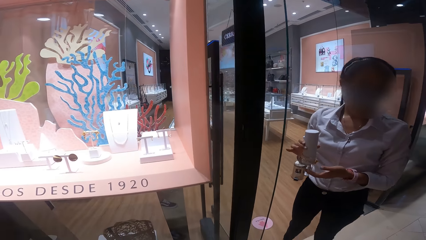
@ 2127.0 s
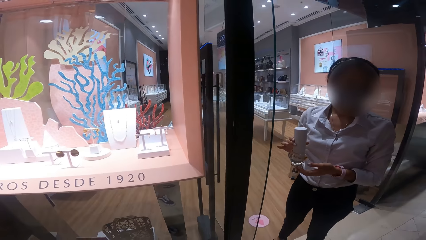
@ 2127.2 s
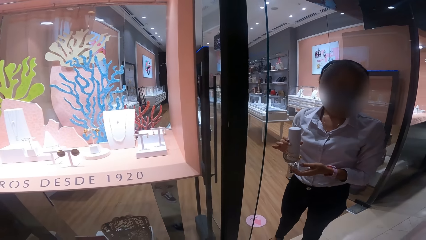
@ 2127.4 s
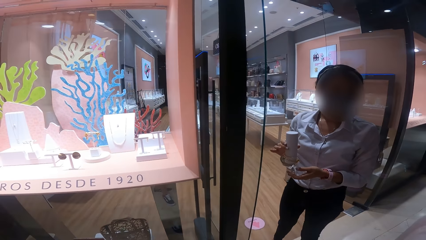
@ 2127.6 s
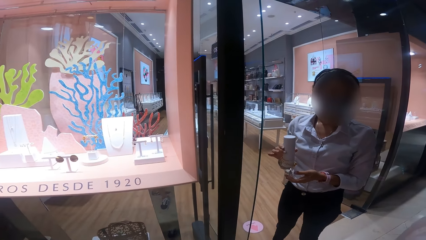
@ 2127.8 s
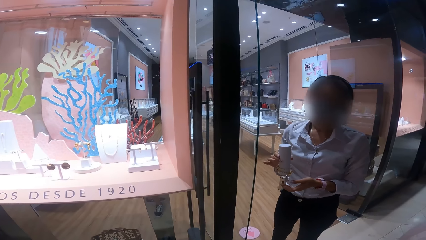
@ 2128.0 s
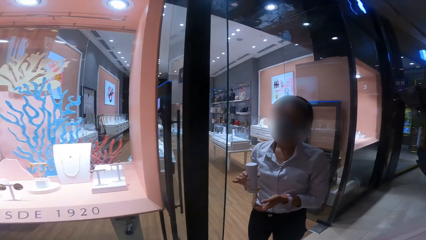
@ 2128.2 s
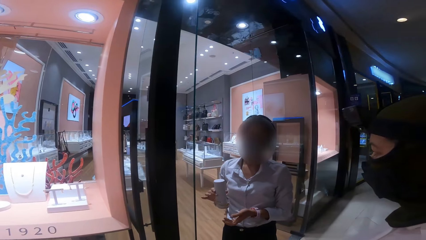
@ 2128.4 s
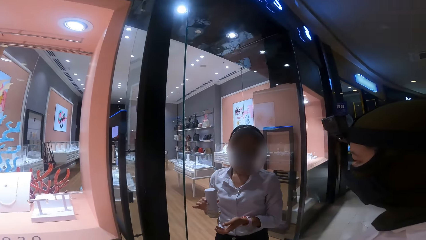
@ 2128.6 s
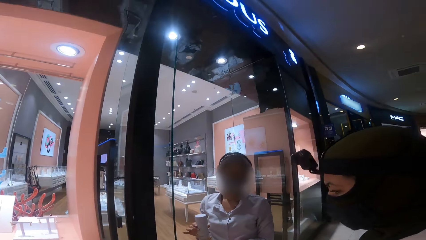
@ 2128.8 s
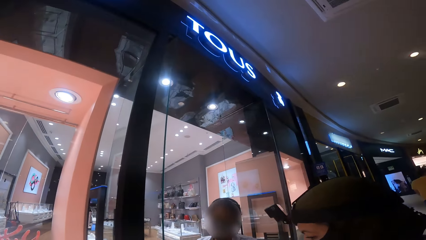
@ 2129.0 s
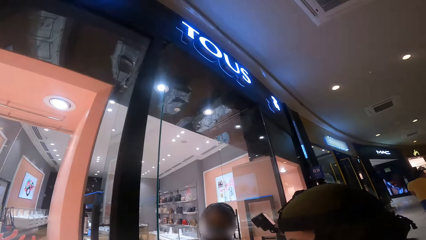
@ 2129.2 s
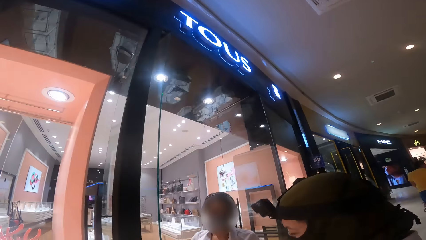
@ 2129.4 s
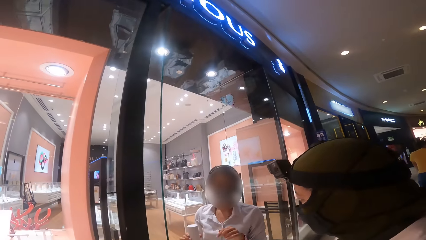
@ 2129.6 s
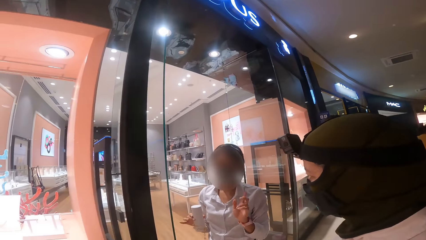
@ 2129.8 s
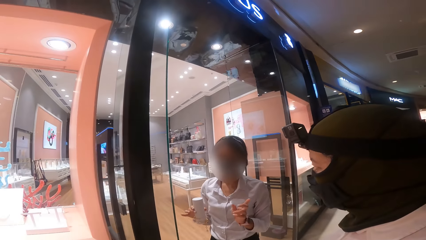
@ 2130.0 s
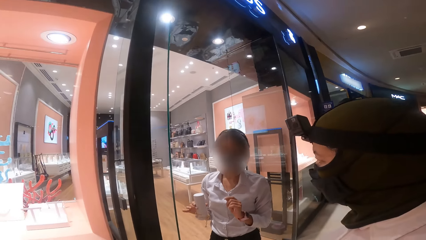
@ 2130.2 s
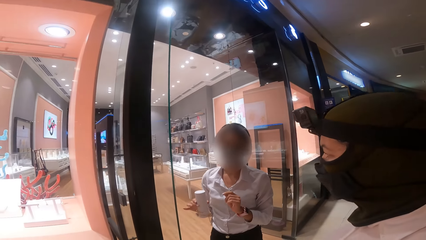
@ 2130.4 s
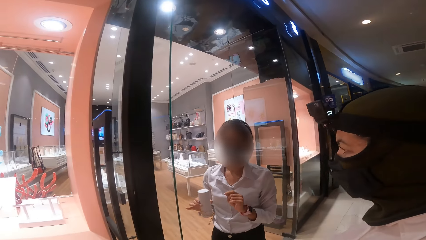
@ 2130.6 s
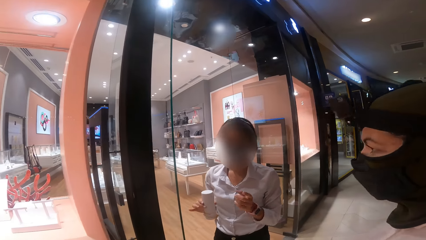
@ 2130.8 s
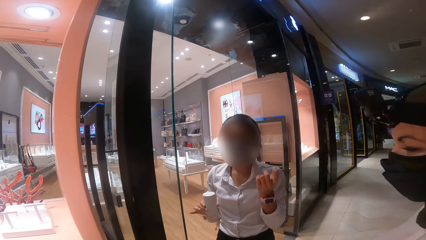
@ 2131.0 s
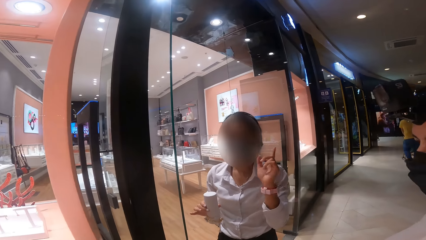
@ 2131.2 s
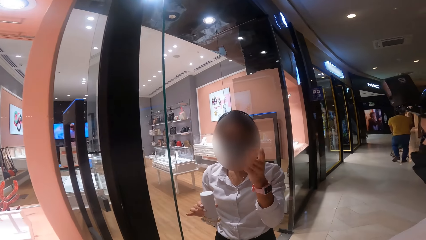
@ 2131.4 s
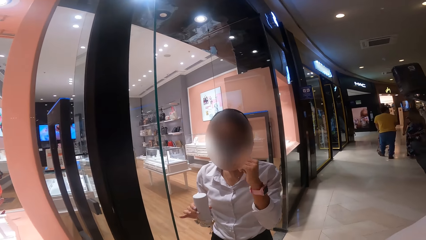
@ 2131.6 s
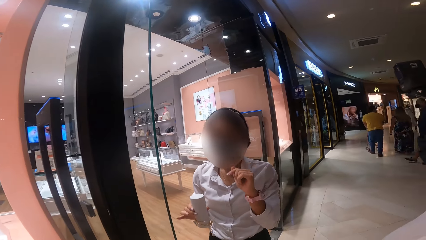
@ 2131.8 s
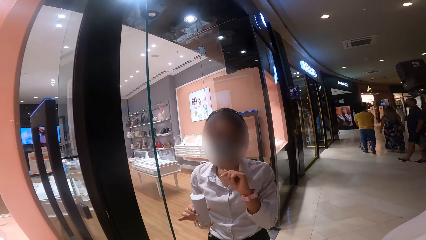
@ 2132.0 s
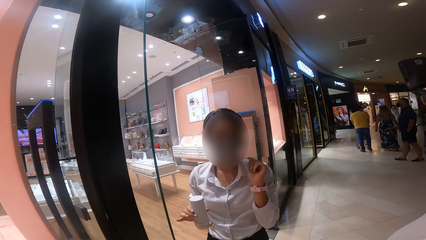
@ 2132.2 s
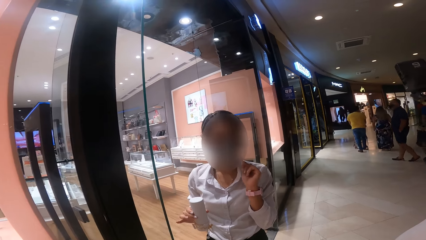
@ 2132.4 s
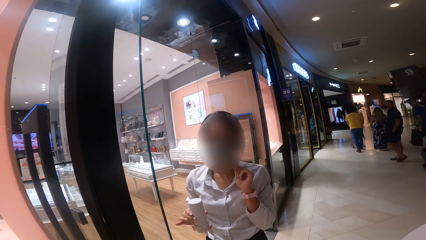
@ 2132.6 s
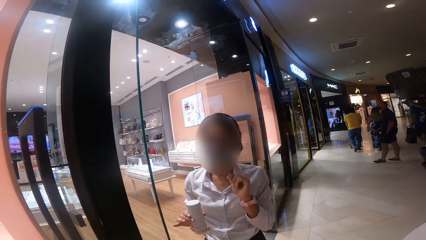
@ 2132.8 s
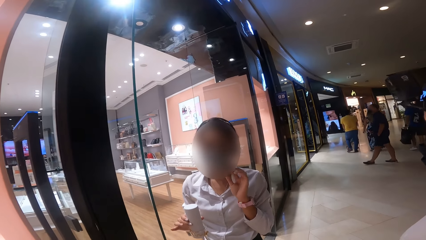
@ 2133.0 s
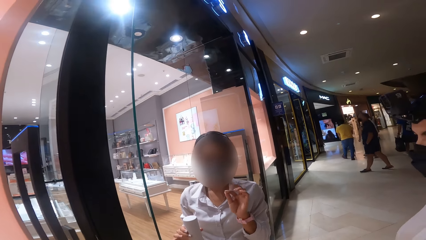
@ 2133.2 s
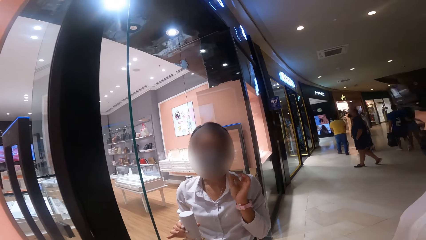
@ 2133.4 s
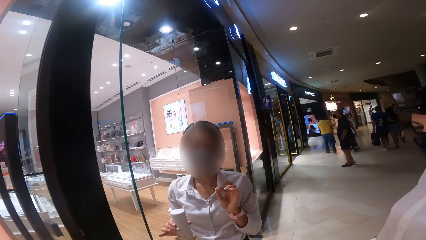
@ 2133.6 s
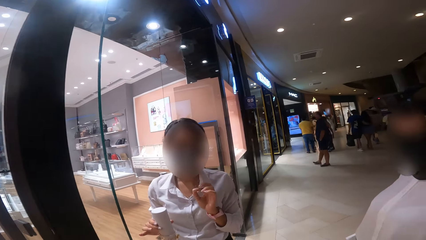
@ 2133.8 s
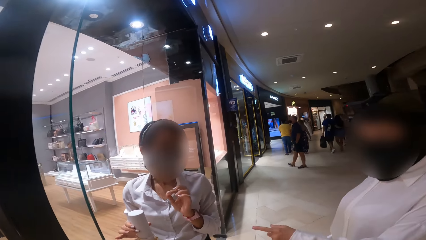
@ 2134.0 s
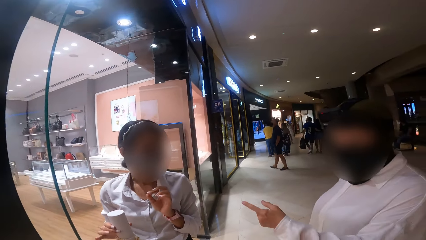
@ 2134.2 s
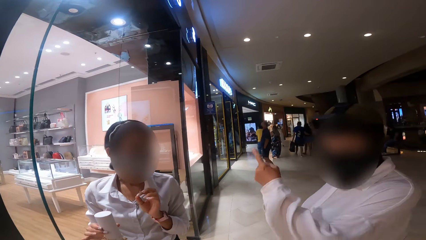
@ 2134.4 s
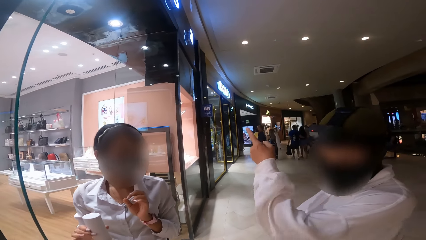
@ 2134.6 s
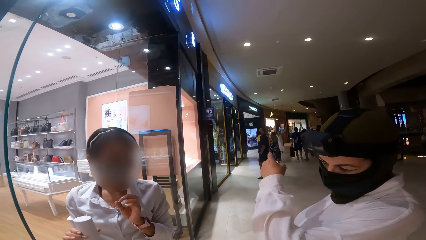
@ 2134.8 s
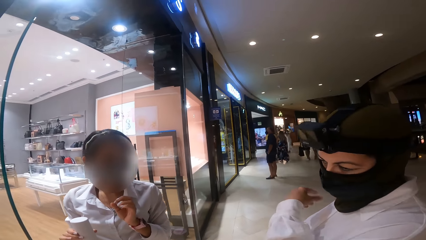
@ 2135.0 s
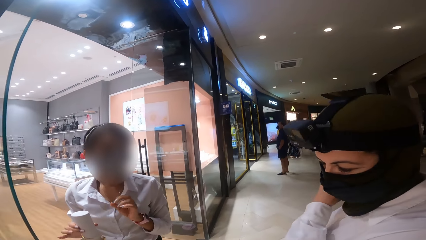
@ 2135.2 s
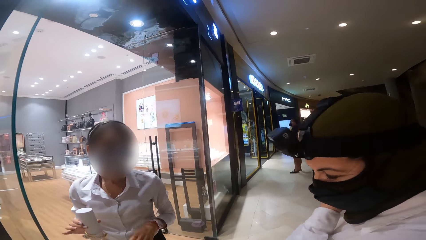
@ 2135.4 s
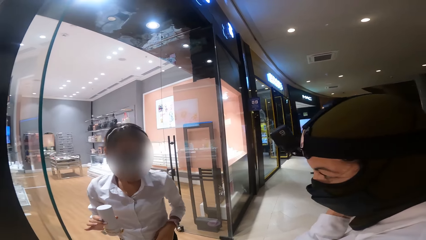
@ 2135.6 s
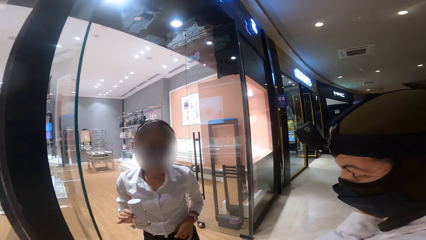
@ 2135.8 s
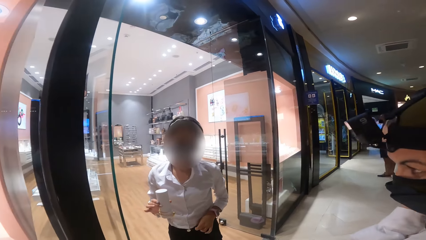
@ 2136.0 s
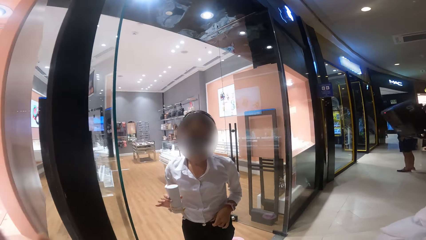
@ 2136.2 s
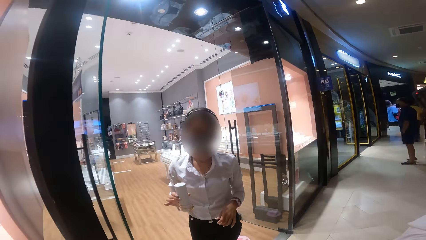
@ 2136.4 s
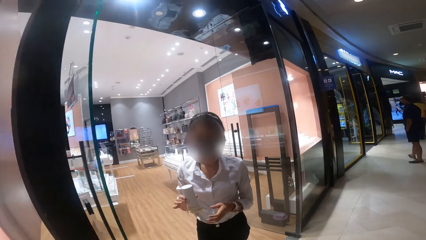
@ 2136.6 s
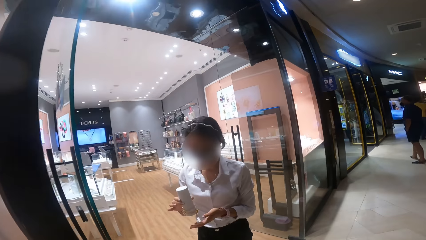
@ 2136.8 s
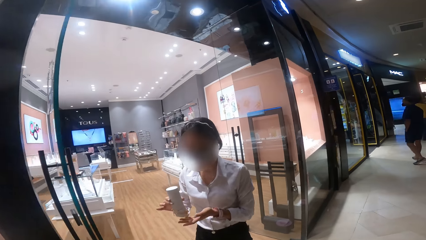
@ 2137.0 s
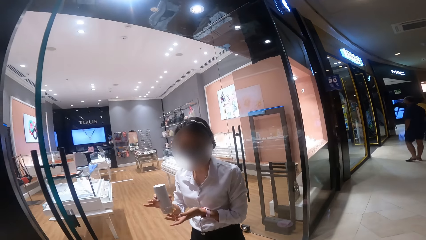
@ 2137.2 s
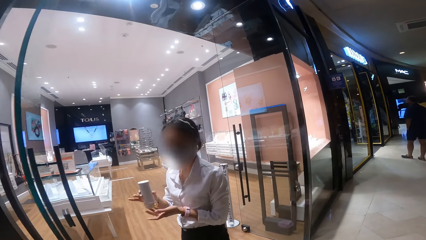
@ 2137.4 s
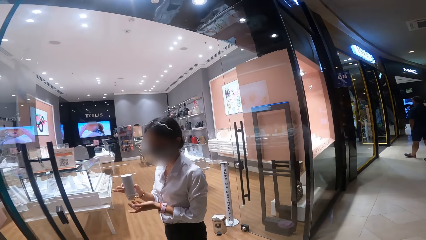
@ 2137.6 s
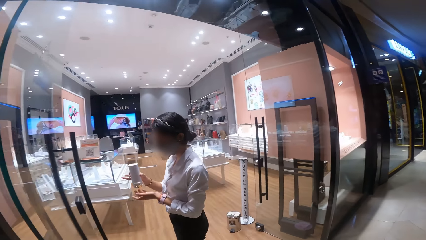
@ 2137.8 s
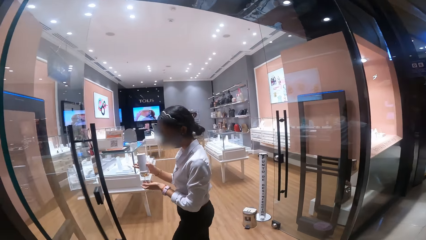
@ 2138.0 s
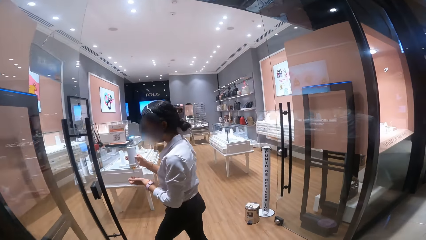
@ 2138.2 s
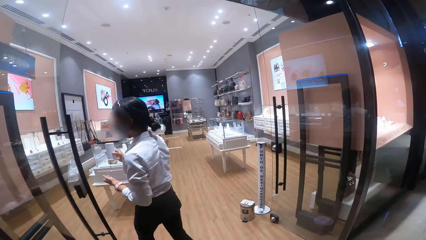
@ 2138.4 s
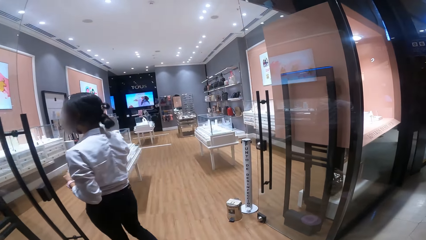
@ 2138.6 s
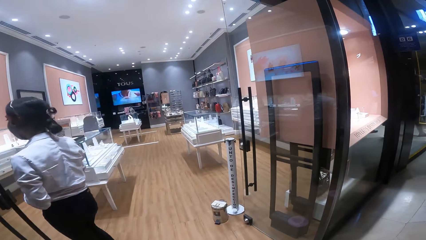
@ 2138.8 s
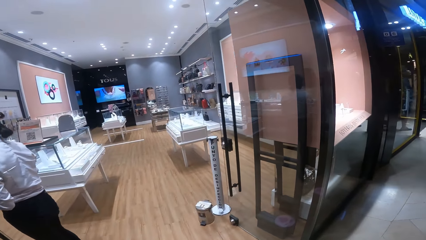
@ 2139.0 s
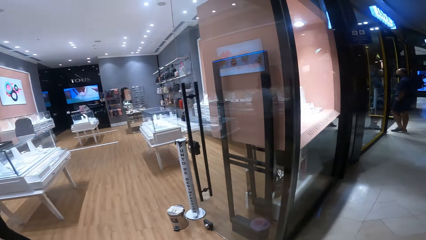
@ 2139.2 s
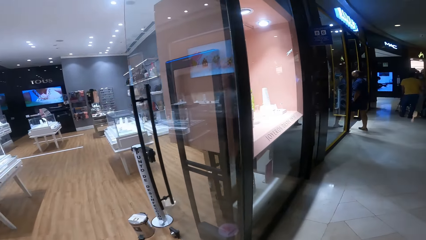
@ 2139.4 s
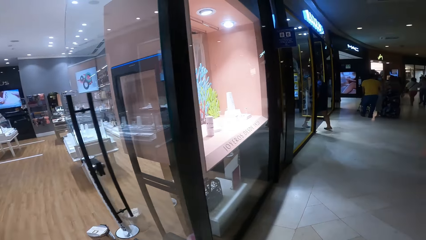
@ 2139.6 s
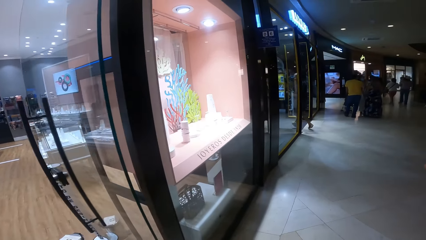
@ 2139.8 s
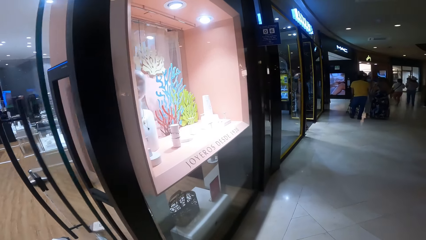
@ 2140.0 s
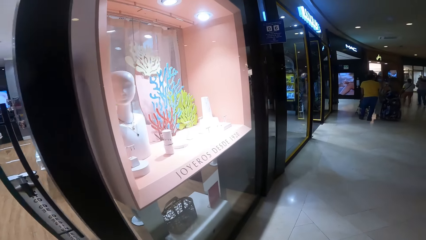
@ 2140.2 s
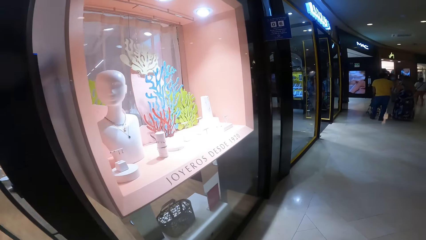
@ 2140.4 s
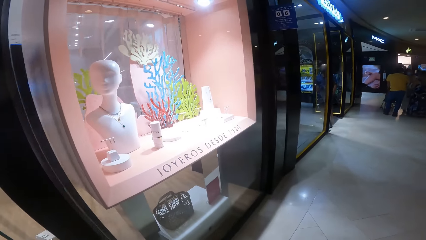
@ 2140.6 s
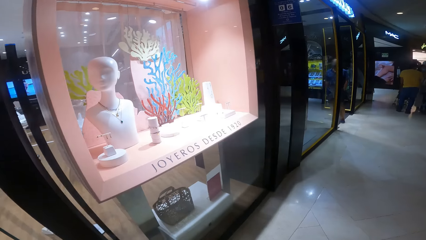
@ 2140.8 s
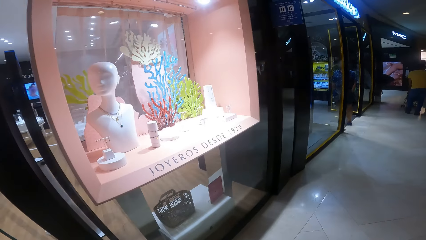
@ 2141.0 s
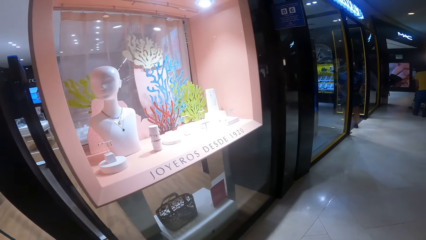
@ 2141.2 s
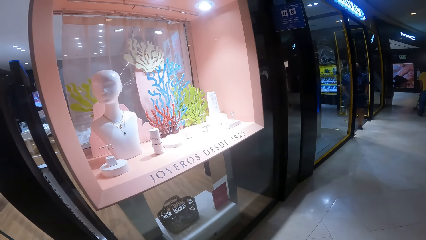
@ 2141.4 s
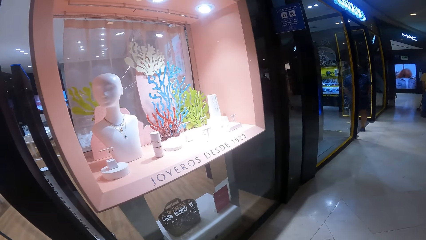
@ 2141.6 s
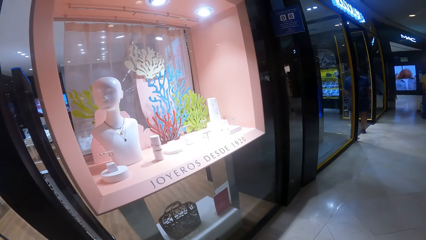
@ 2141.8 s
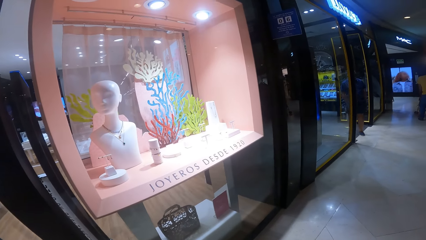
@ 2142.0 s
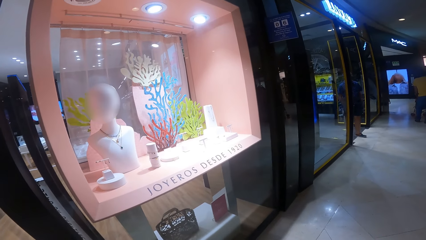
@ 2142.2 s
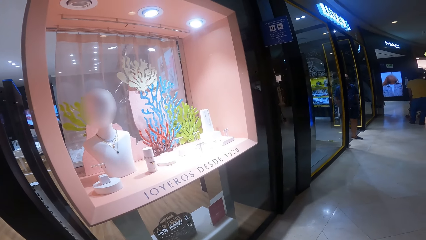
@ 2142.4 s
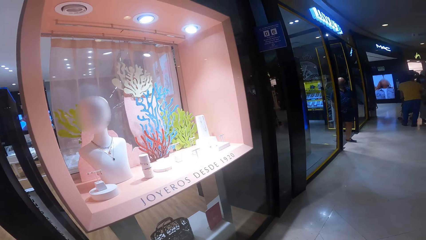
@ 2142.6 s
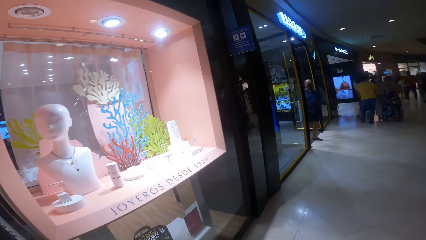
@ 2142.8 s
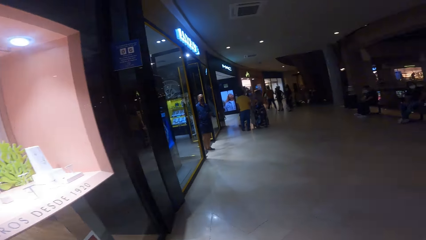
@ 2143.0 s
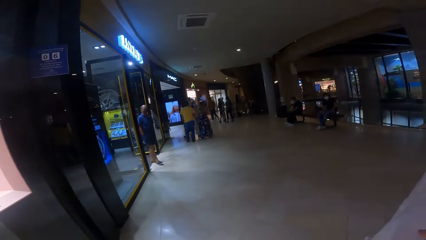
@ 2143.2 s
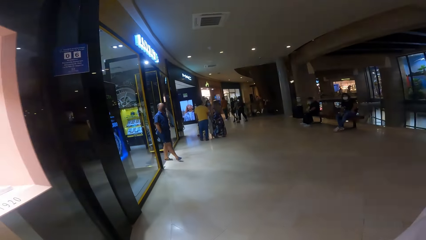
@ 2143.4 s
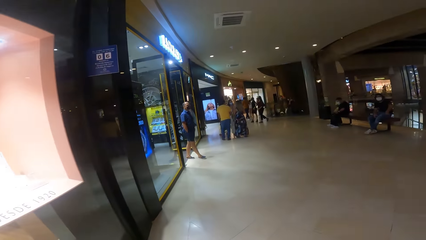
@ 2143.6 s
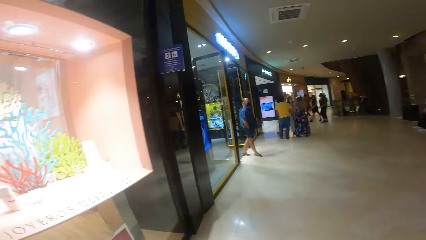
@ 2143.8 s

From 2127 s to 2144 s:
The attendant walks into the store. The camera wearer walks in the area.
